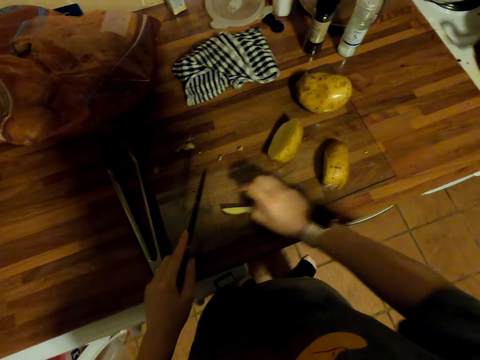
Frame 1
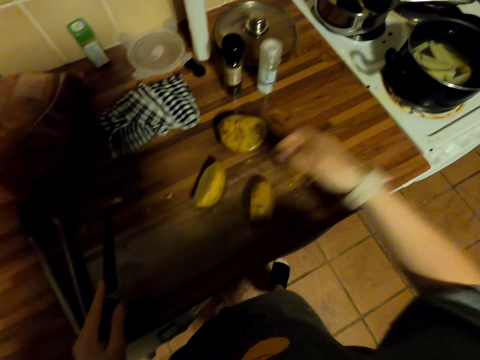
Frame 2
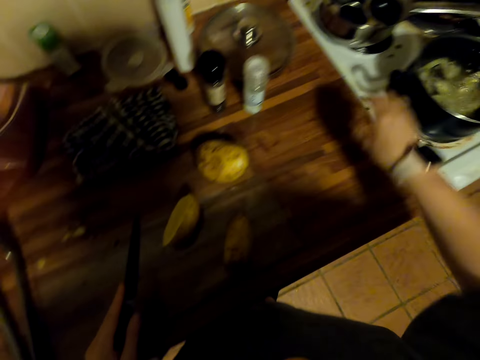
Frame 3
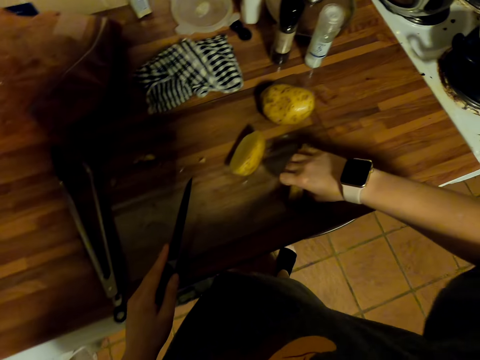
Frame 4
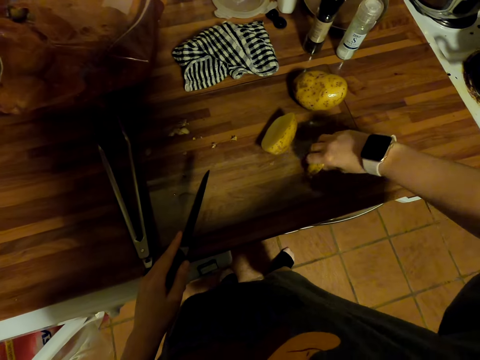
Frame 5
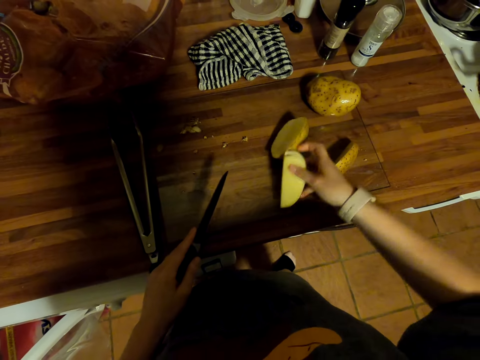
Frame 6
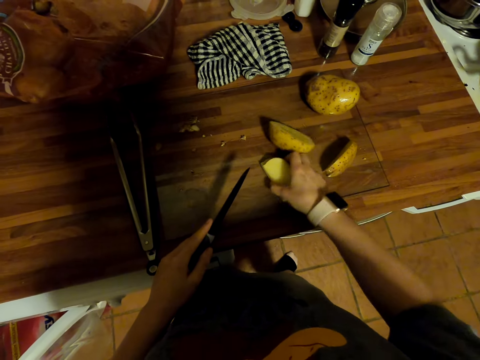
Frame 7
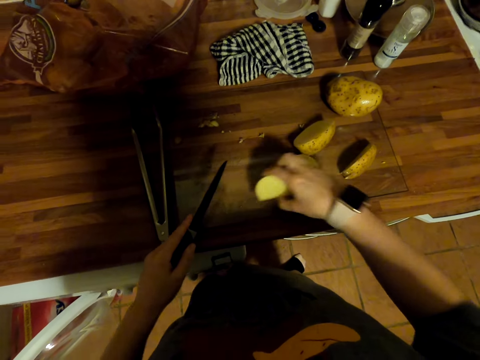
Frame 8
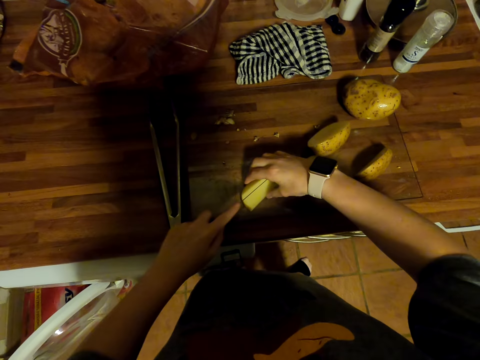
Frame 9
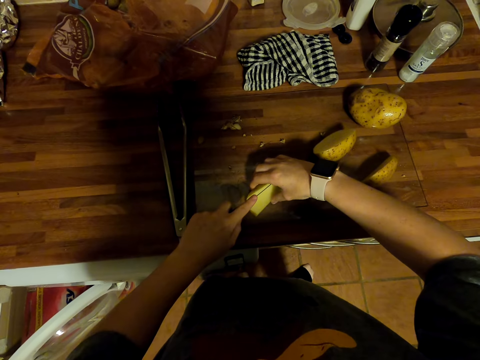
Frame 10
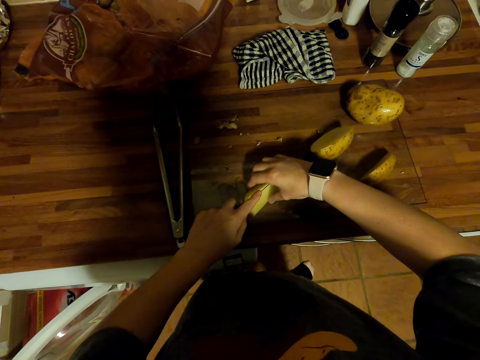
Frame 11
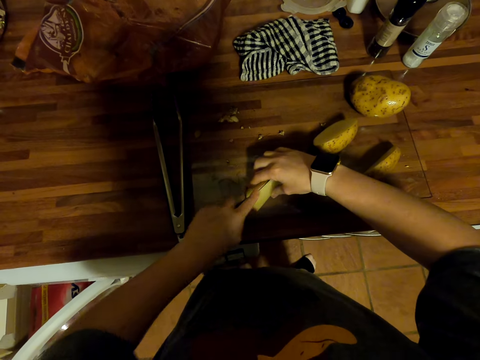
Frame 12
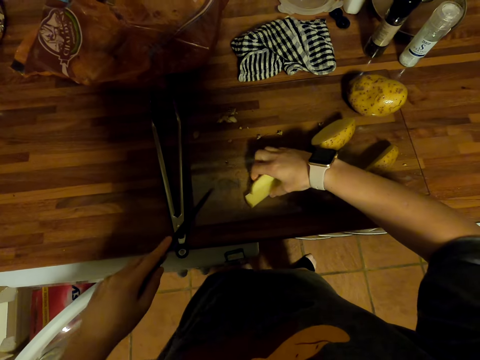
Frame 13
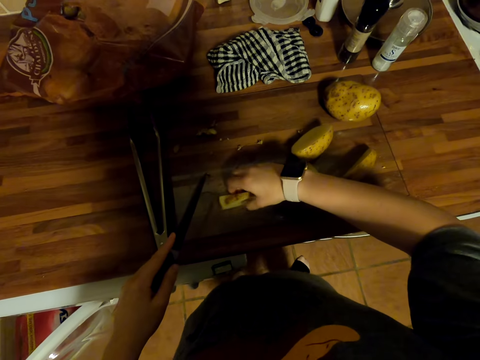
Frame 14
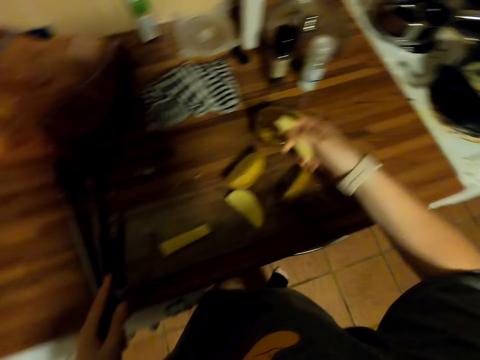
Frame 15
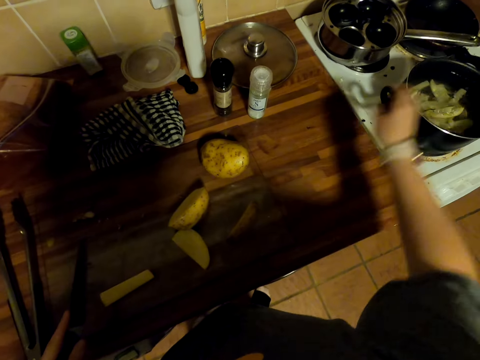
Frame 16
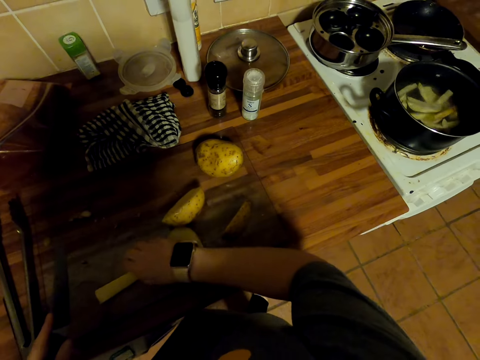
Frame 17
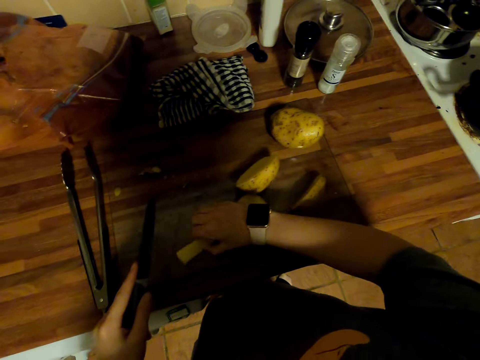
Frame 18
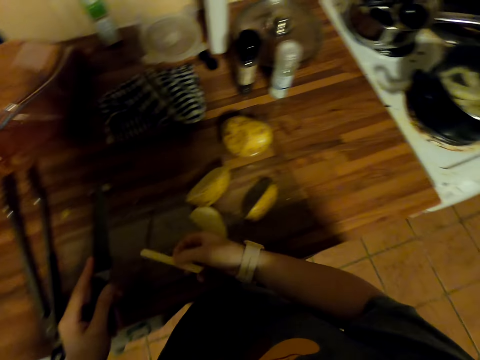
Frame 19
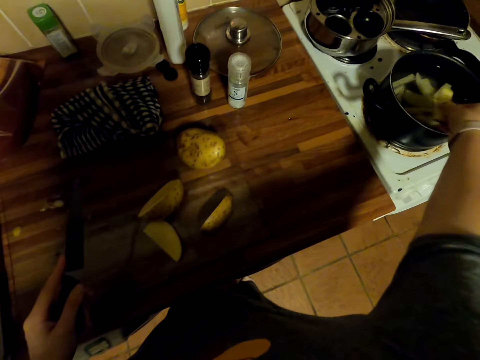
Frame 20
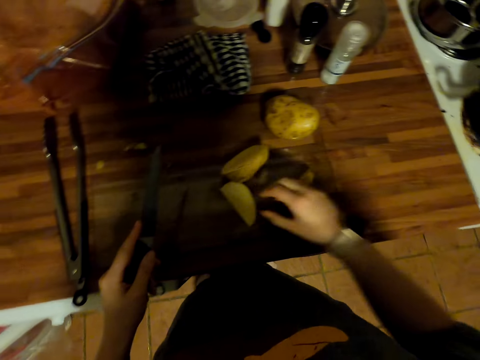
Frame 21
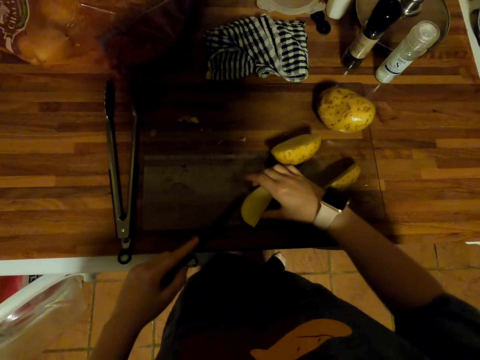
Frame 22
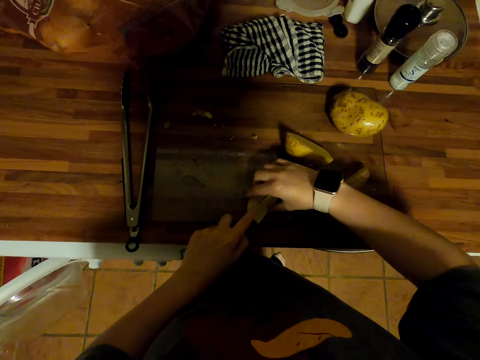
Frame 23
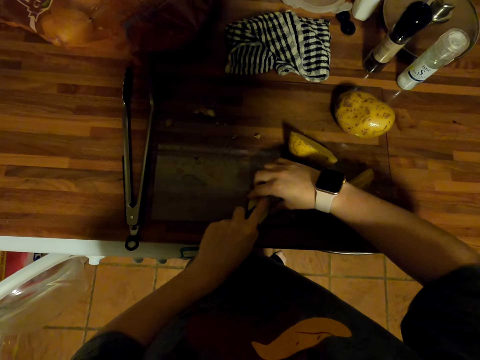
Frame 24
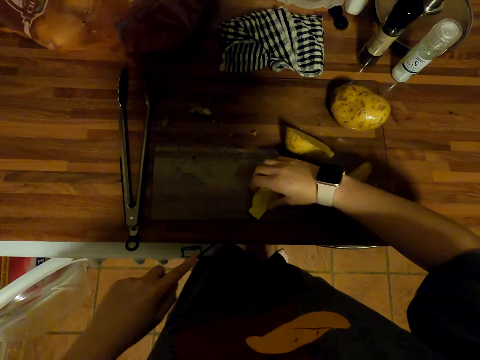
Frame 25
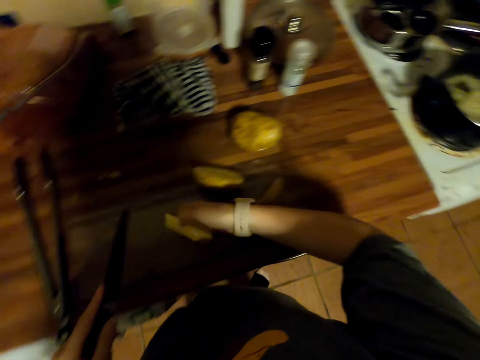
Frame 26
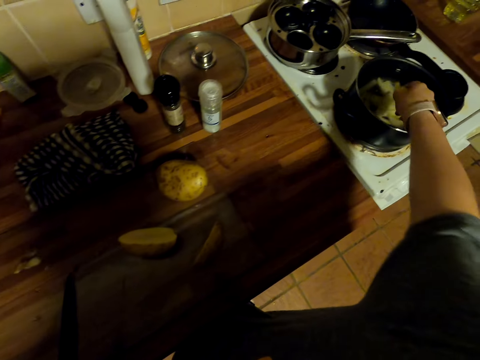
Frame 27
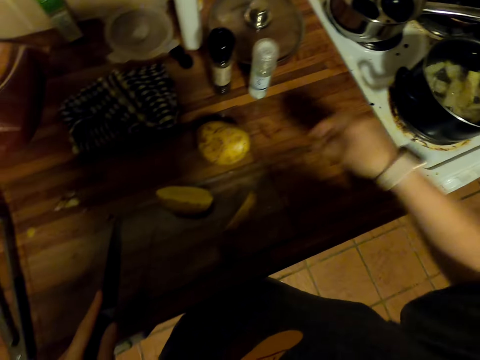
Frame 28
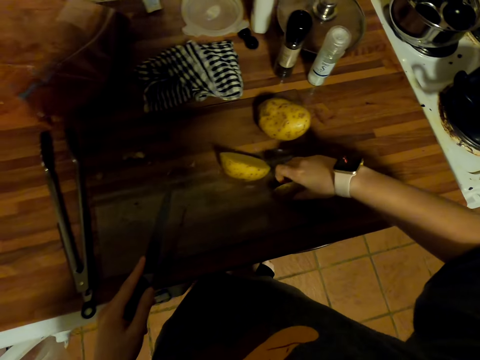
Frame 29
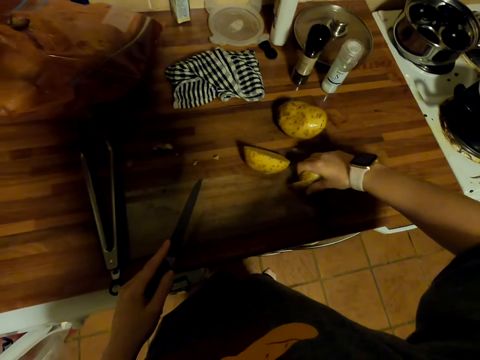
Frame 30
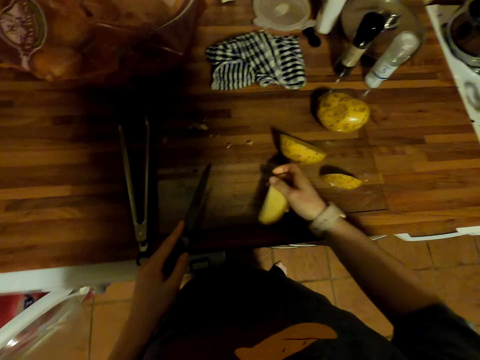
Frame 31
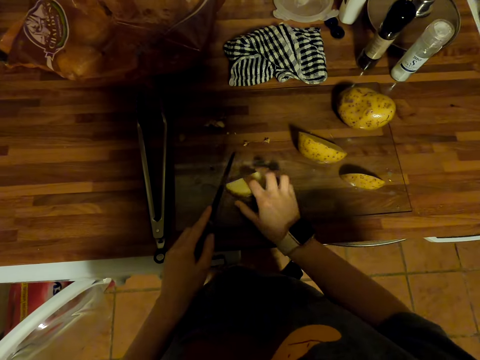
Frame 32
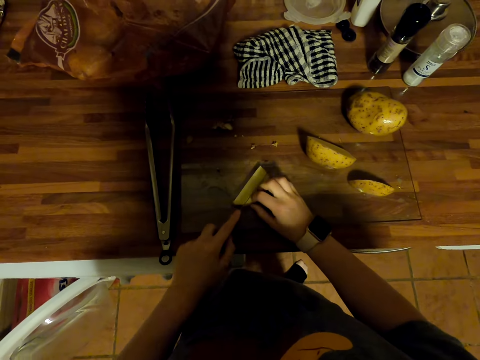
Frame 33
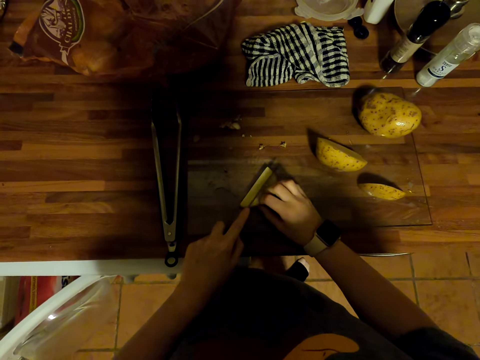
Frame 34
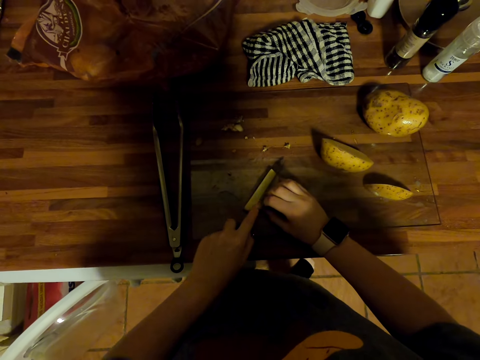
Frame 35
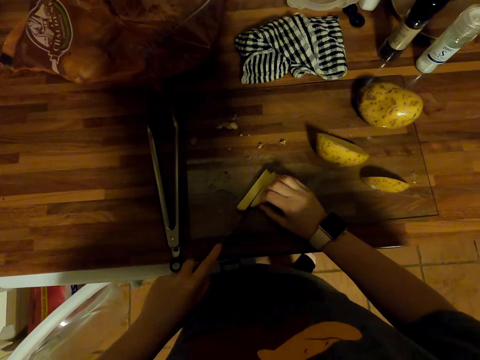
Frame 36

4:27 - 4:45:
The camera wearer moves the potatoes on the chopping board. They put the potatoes in the water in the pot to cook. They move the potatoes on the chopping board. They cut the potato on the chopping board with a knife. They pick the potato on the chopping board, put the potatoes in the pot, pick the potatoes on the chopping board, and put the potatoes in the pot. They move the potato on the chopping board. They cut the potato on the chopping board with the knife. They pick the potatoes on the chopping board and put the potatoes in the water in the pot to cook. They move the potatoes on the chopping board. They cut the potato on the chopping board with the knife.

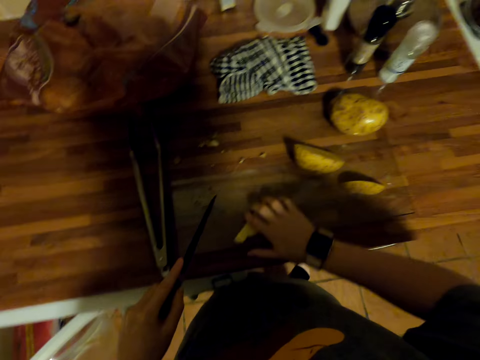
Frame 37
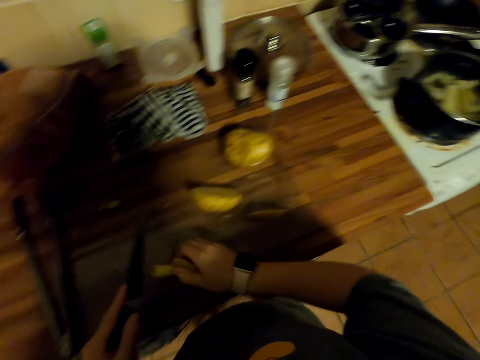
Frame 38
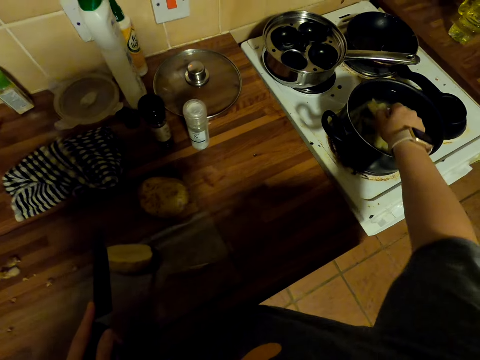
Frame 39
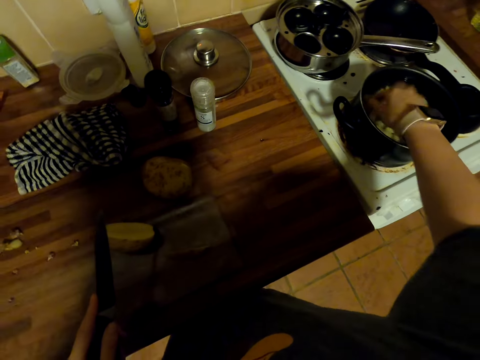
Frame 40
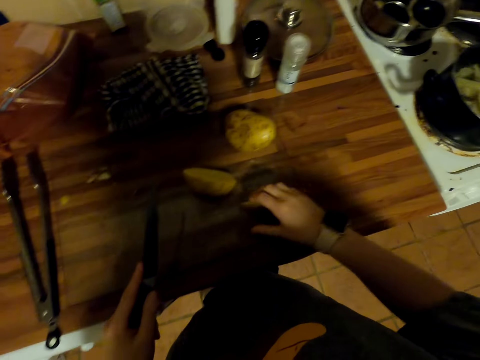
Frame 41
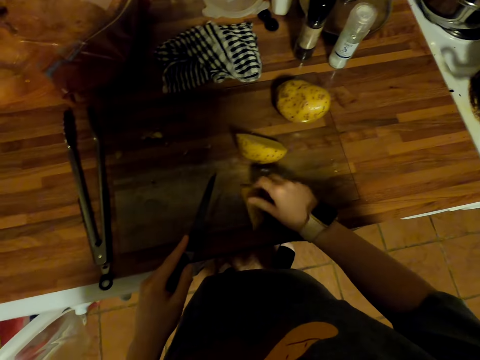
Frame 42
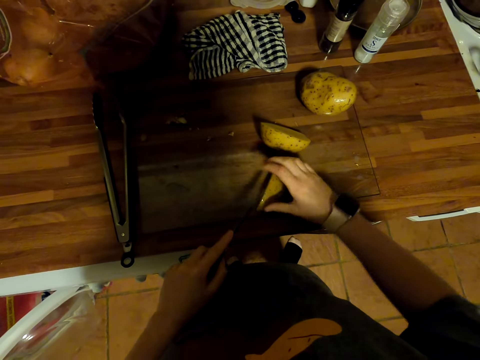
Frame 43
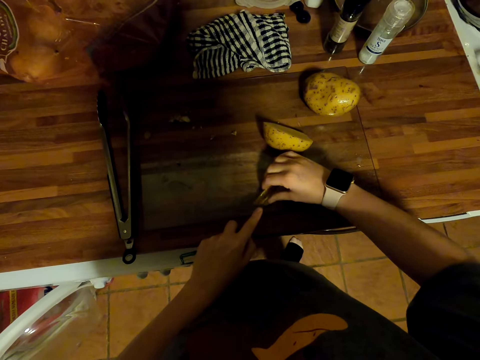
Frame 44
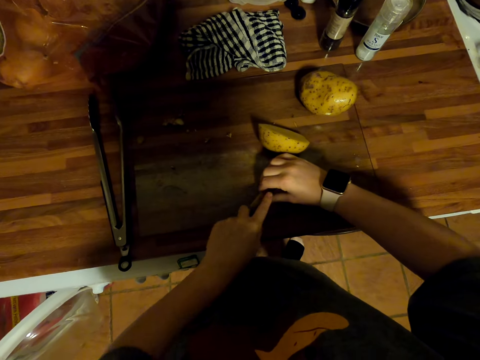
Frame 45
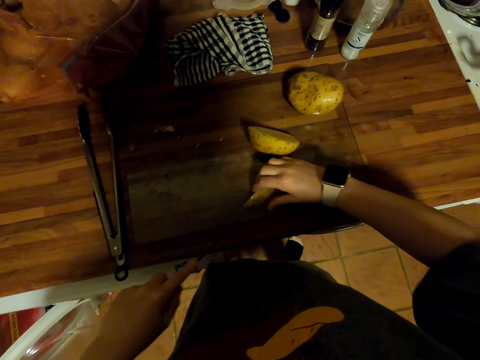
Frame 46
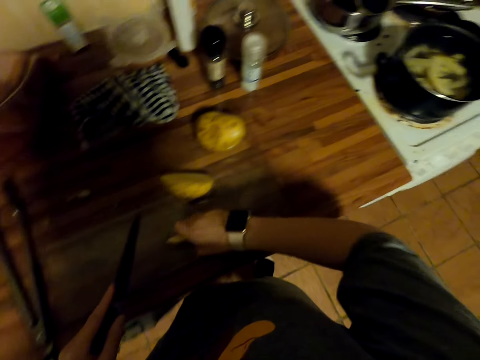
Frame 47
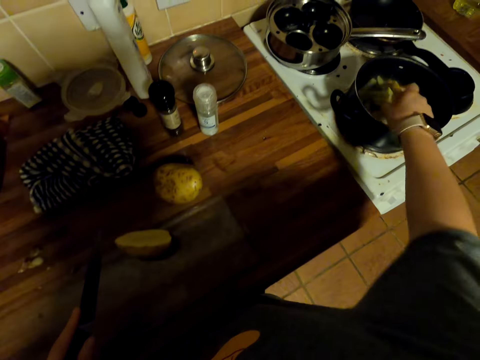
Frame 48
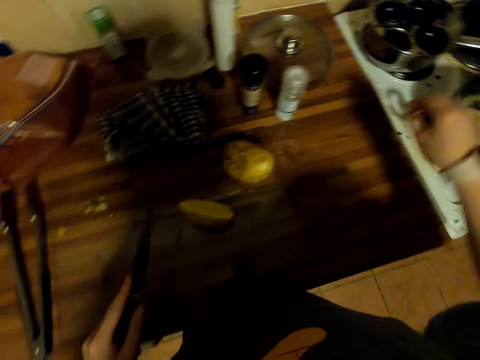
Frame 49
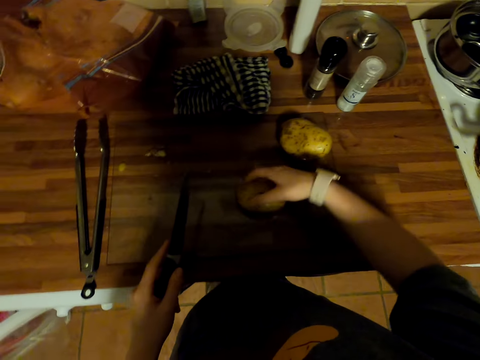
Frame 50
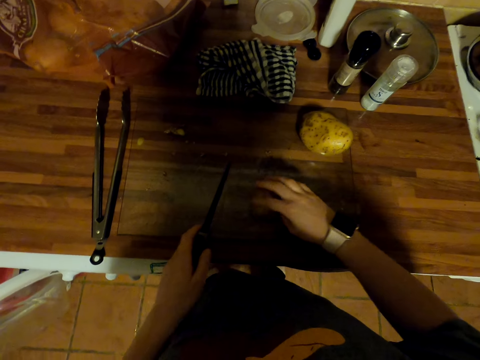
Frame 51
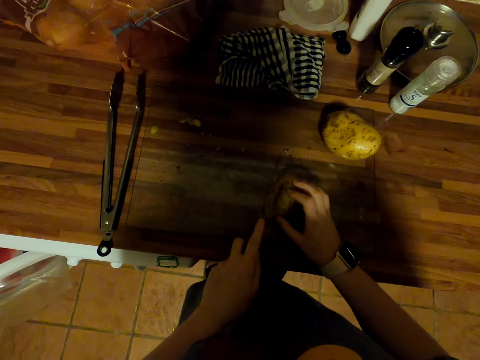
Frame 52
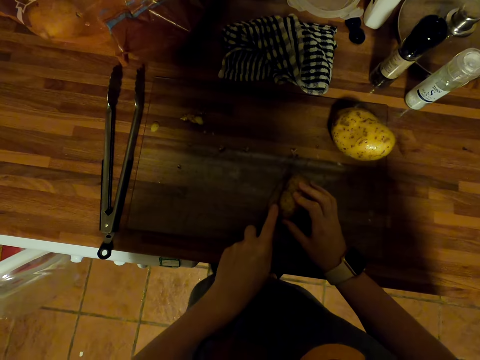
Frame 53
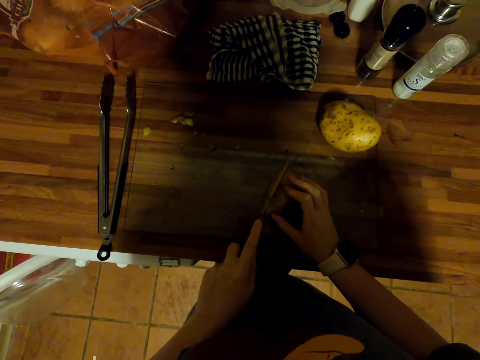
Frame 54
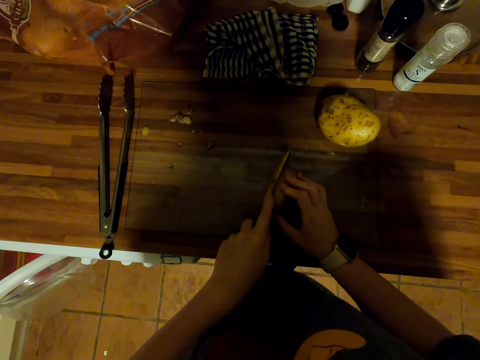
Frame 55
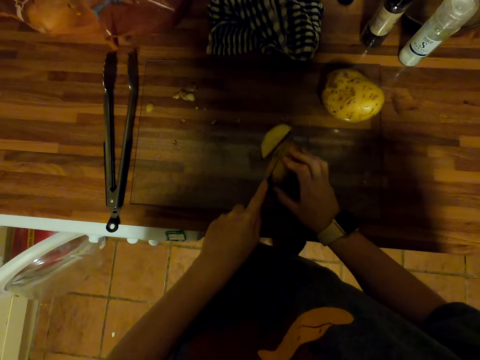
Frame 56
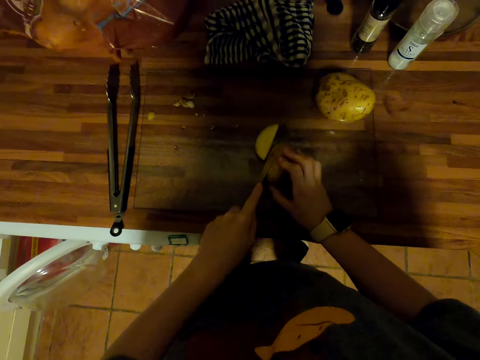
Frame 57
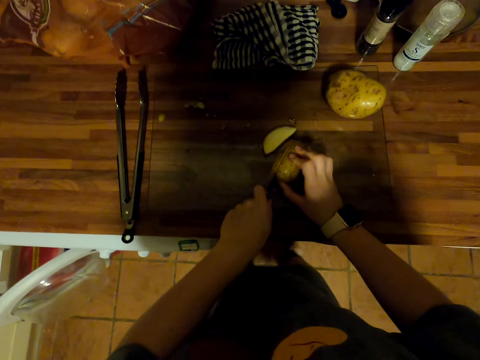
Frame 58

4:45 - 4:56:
The camera wearer picks pieces of potato. They put the potato pieces in the water in a cooking pan in the stove. They pick pieces of potato. They put the potato piece on the cutting board. They cut the potato with a knife. They pick pieces of potato. They put the potato pieces in the water in the cooking pan in the stove. They pick a piece of potato. They cut the potato with the knife.
